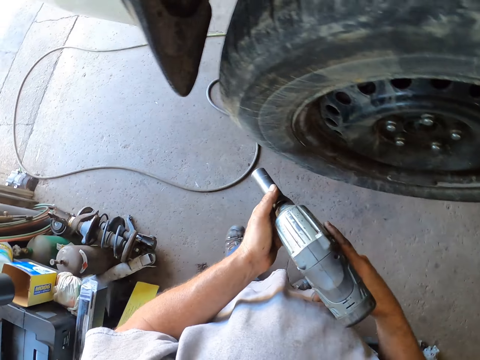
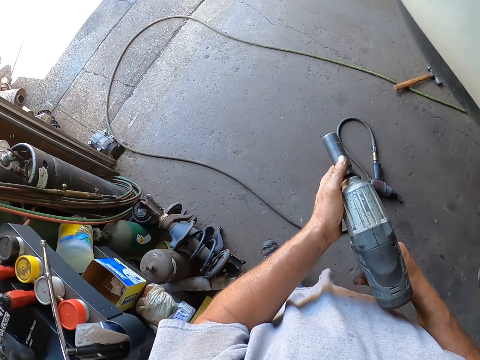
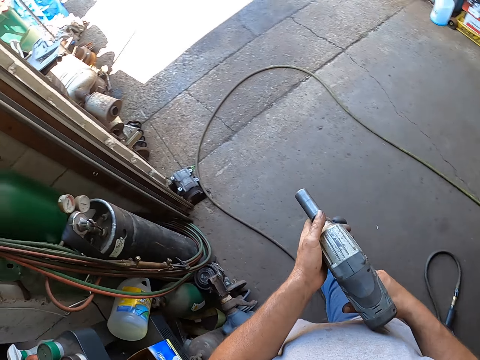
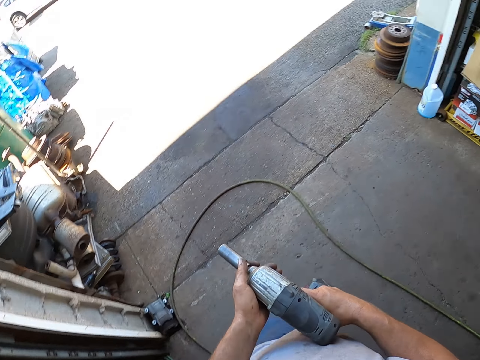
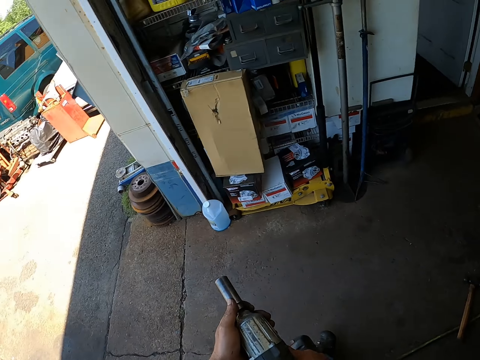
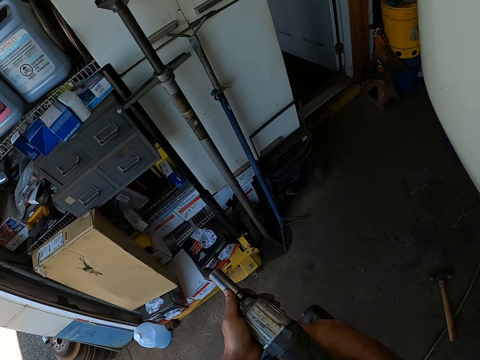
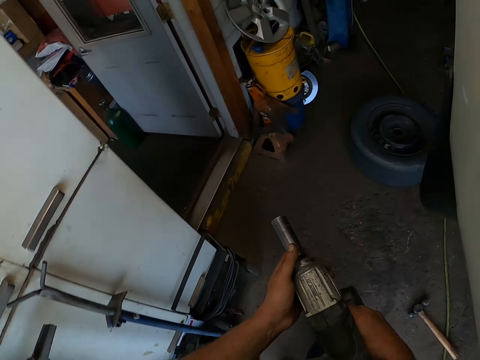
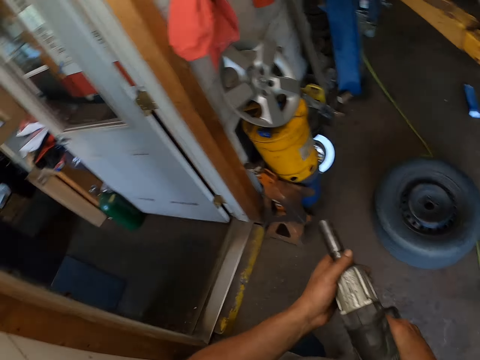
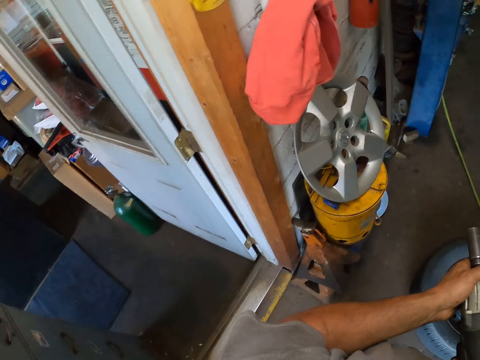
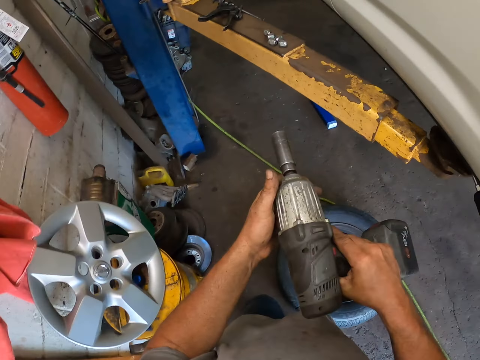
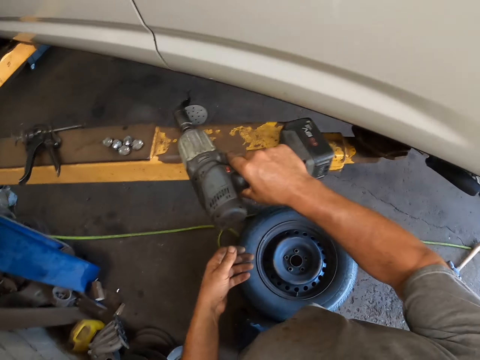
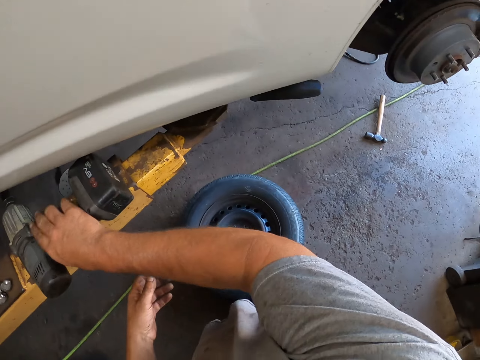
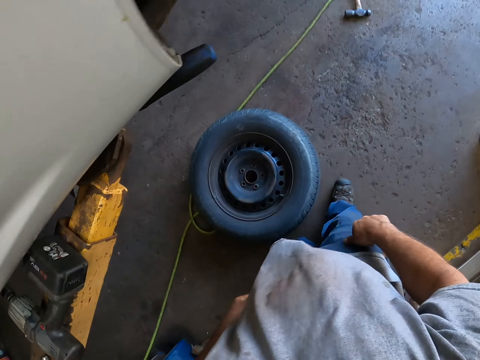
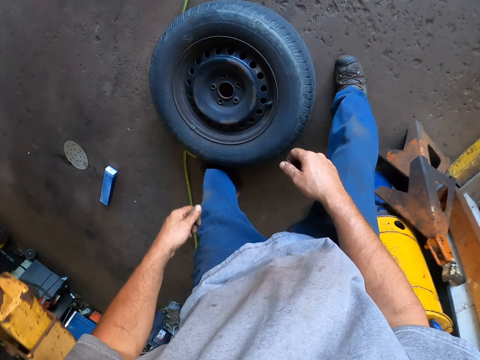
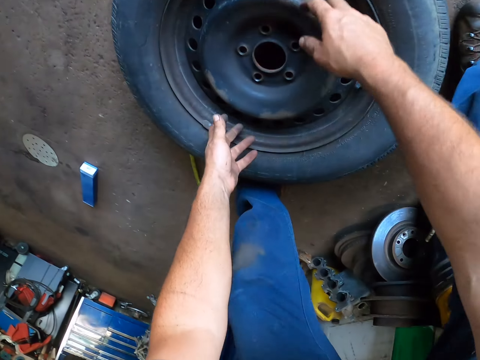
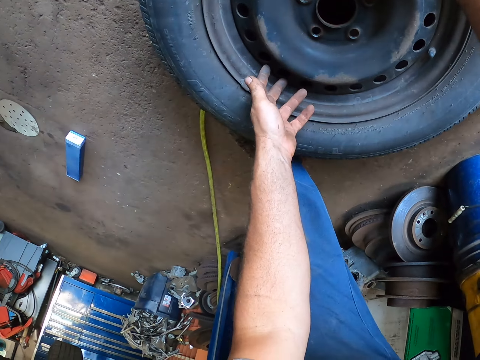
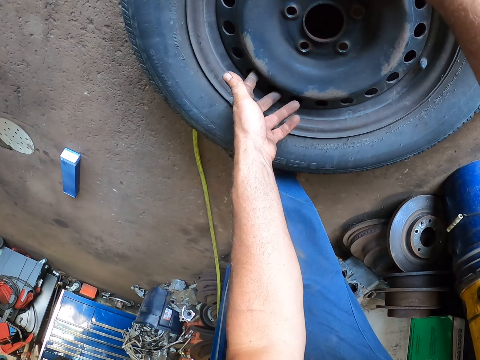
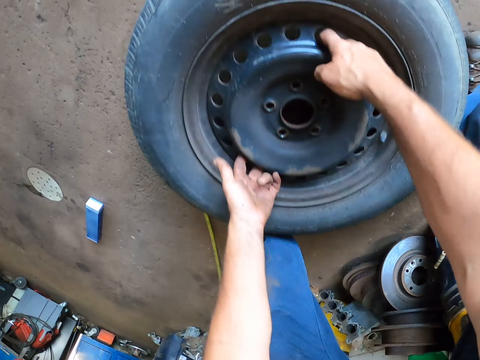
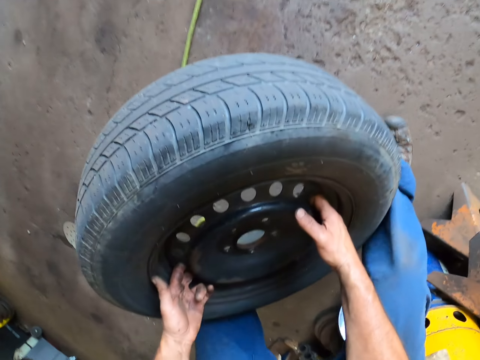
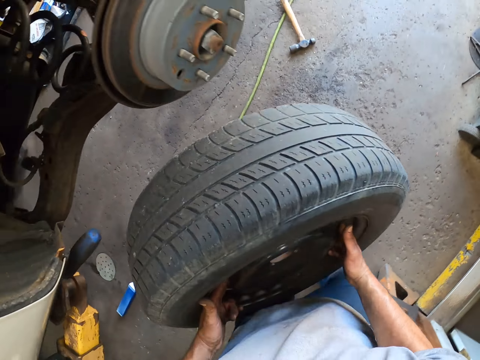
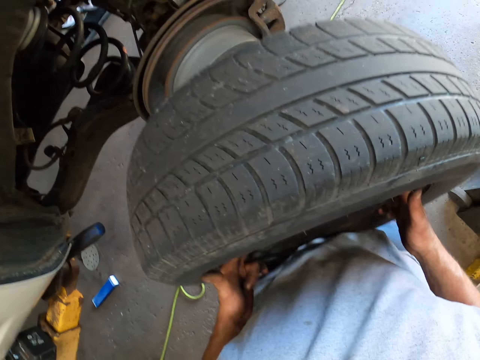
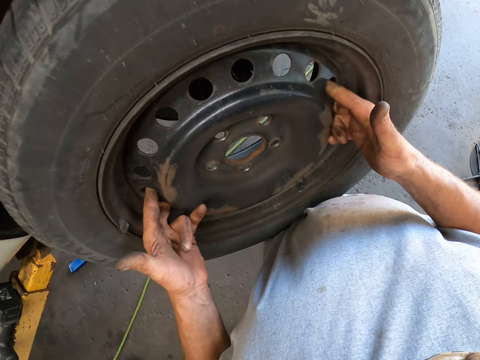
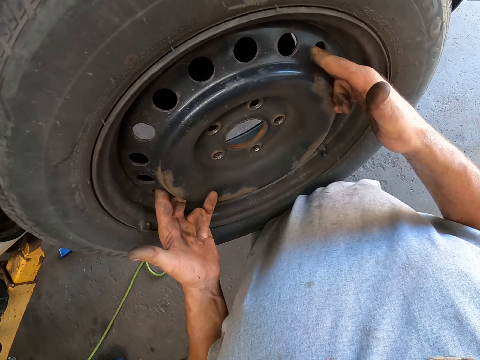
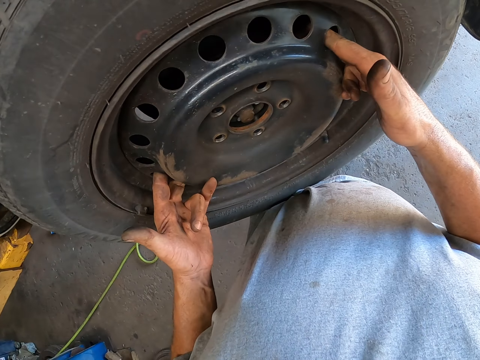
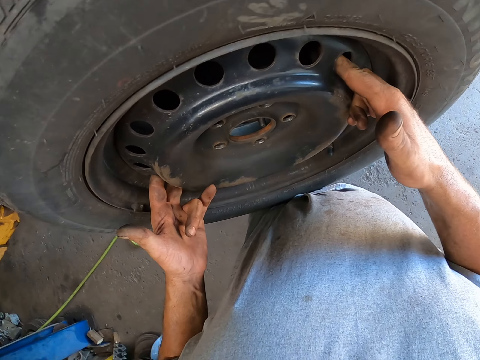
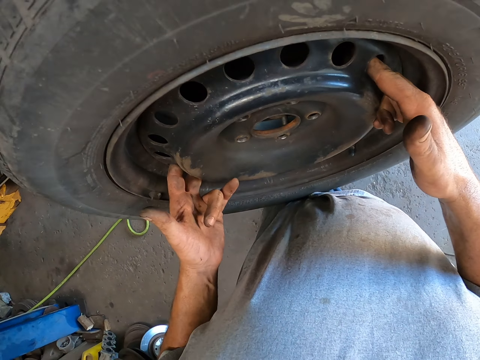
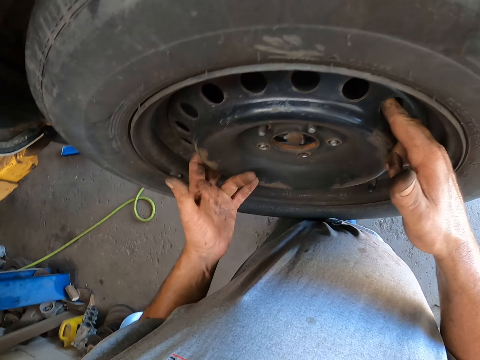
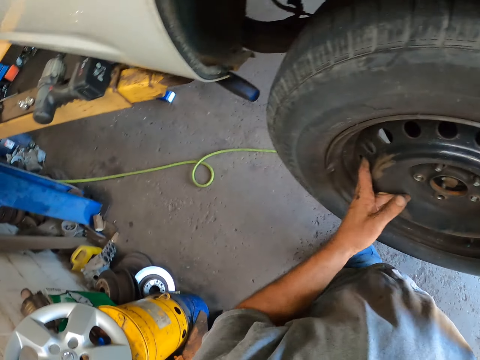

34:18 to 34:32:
The camera wearer walks around the car. They place the impact driver on the car lift. They pick the wheel from the floor. They fit the wheel on the axle hub.

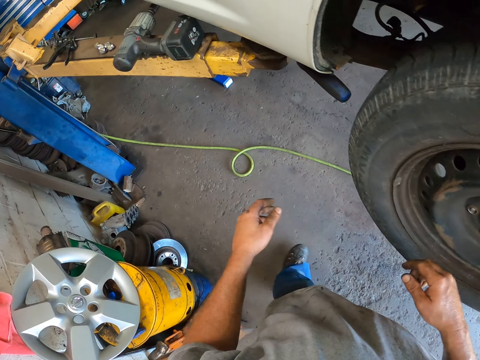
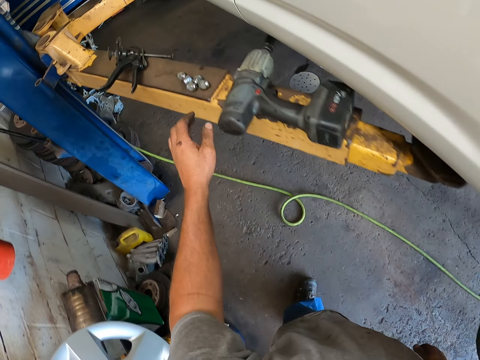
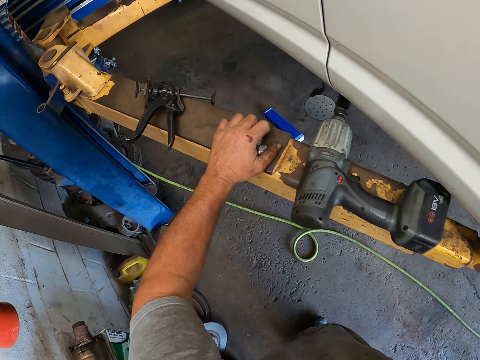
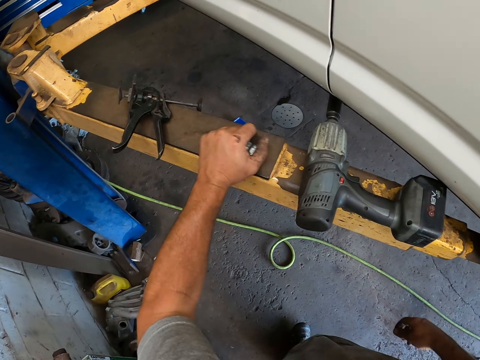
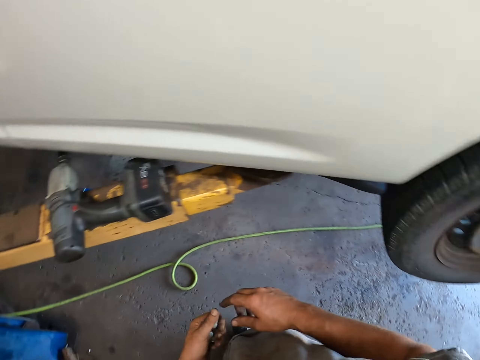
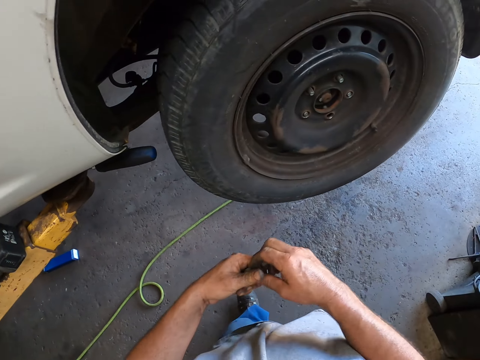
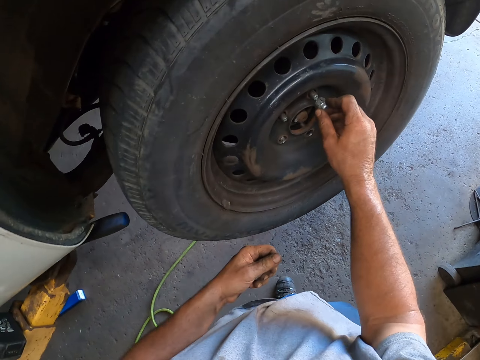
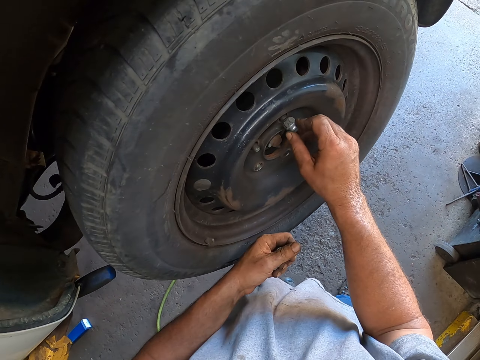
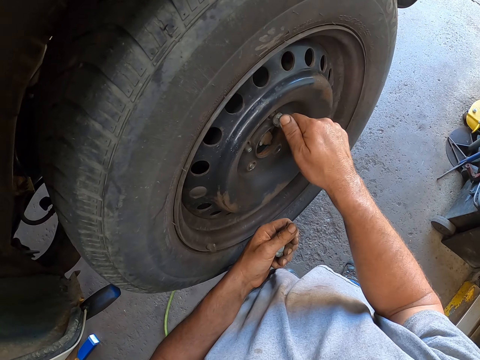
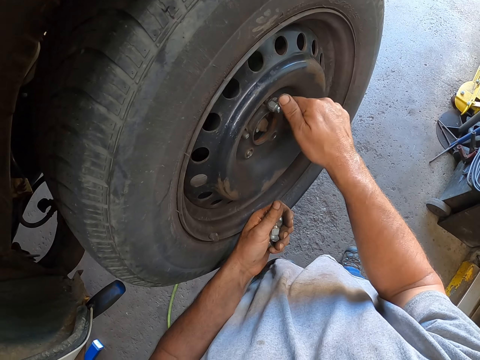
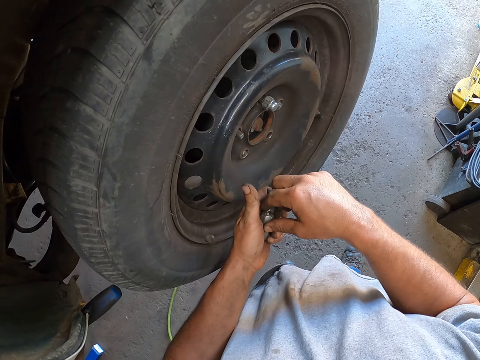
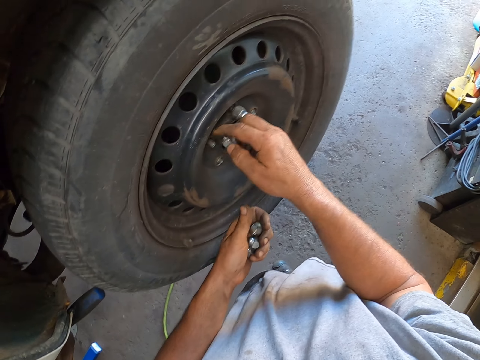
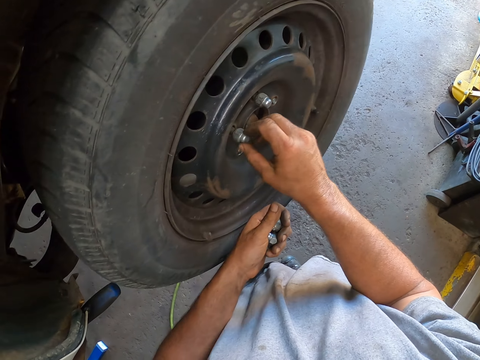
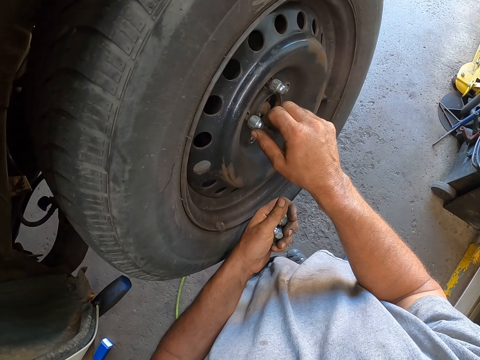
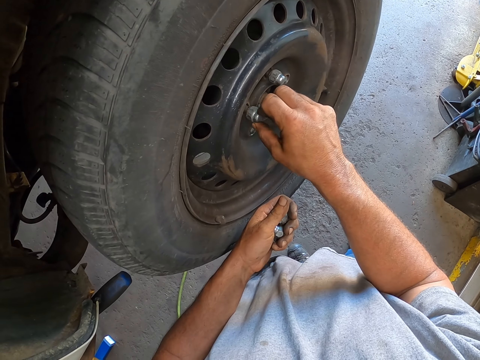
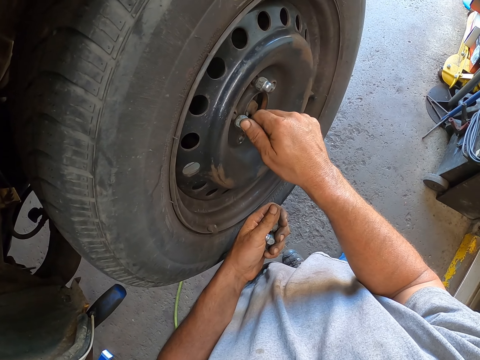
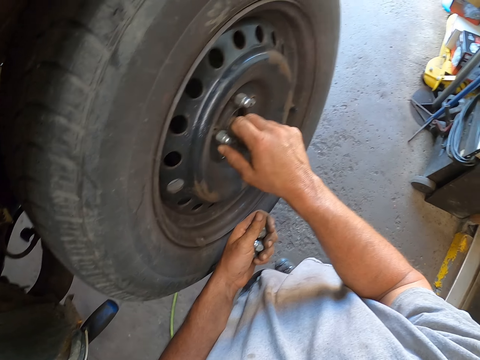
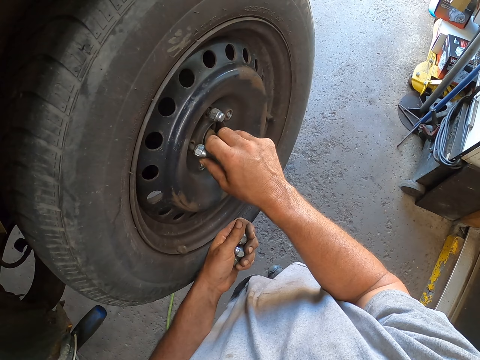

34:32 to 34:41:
The camera wearer picks the nuts from the car lift. They fix the nuts on the car wheel with the hand.

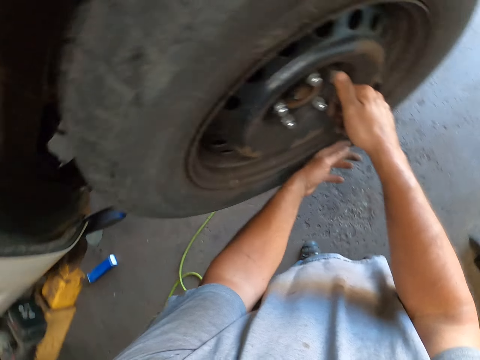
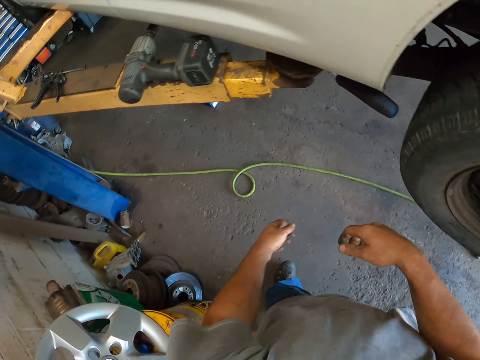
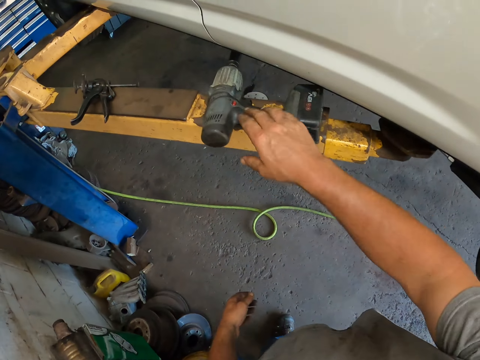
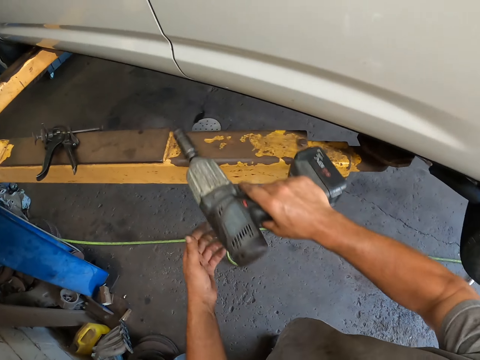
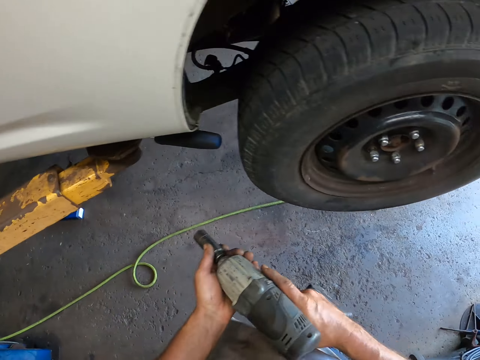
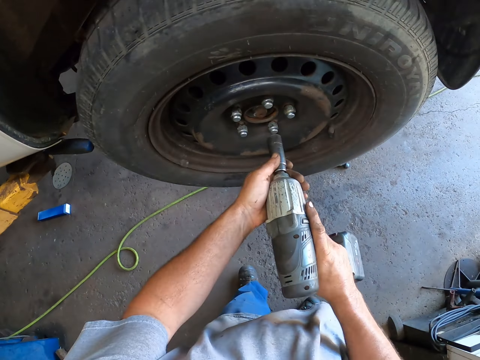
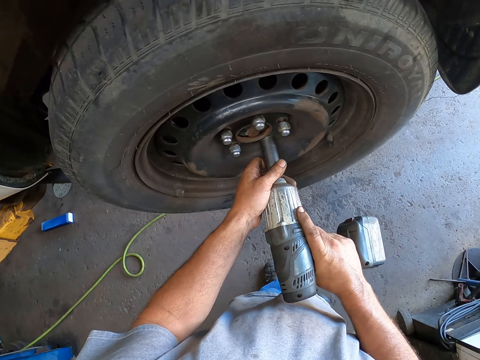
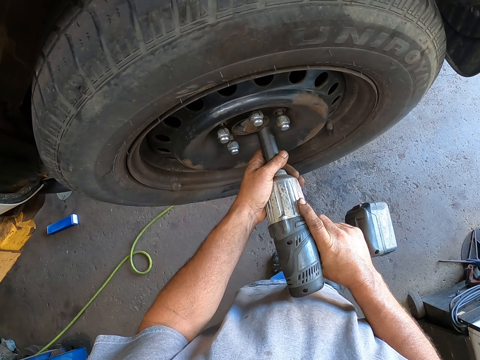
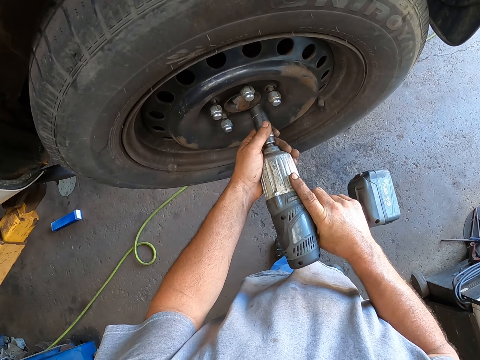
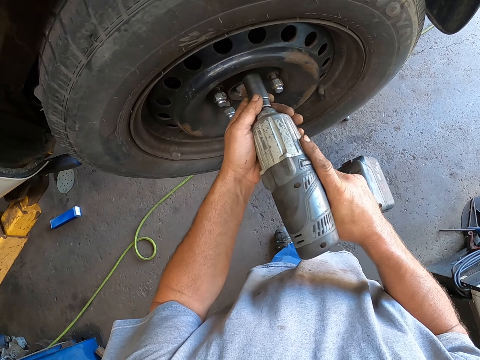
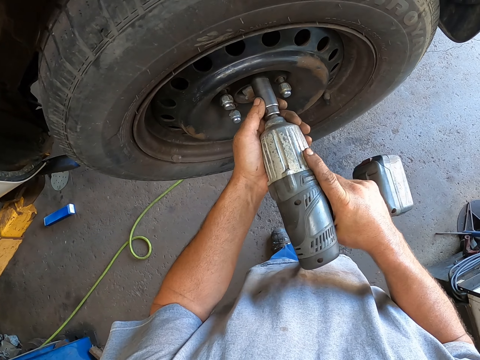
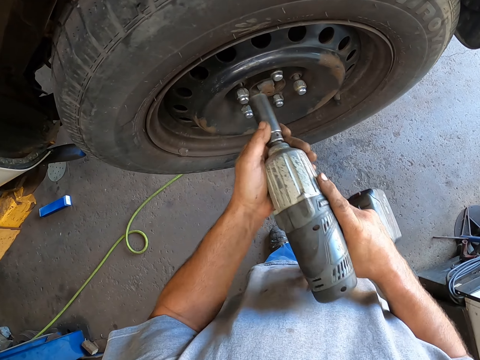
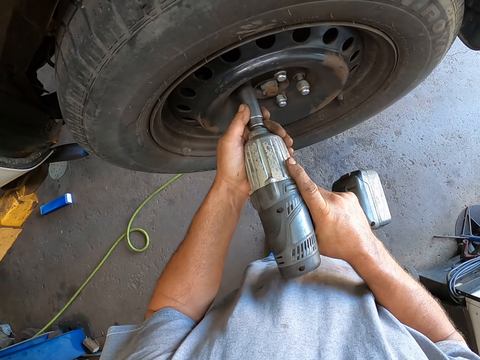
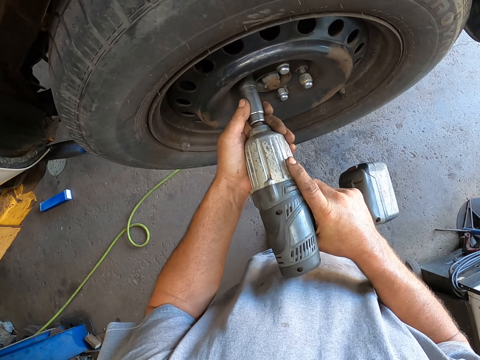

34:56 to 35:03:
The camera wearer picks the impact driver from the car lift. They tighten the bolts on the wheel with the impact driver.
